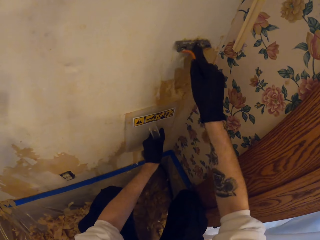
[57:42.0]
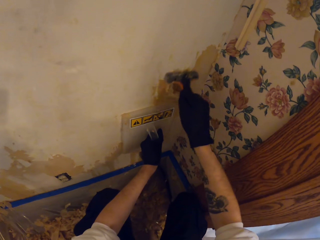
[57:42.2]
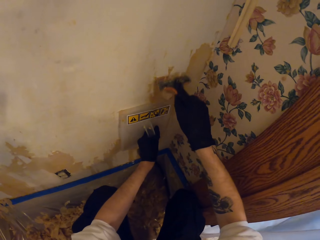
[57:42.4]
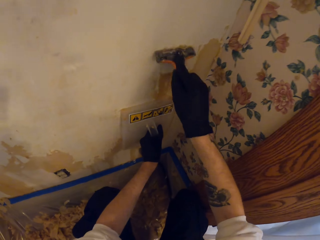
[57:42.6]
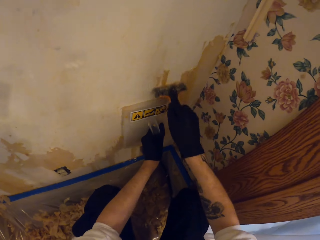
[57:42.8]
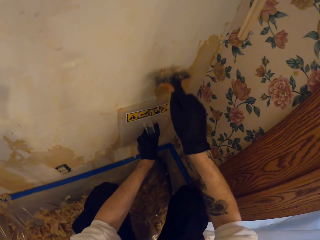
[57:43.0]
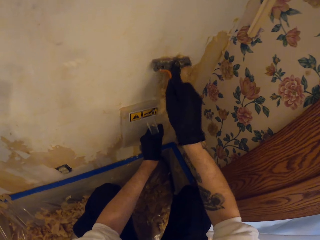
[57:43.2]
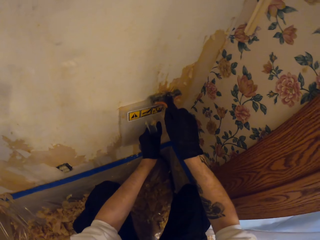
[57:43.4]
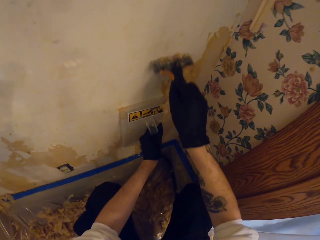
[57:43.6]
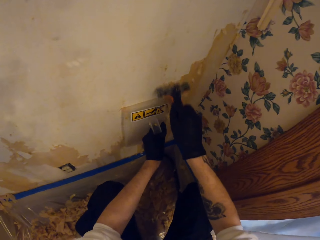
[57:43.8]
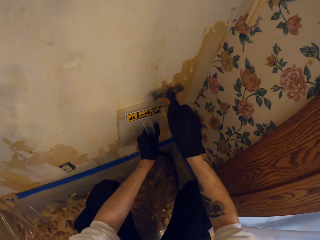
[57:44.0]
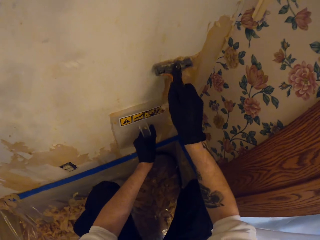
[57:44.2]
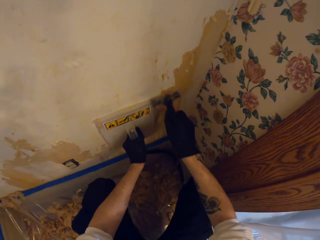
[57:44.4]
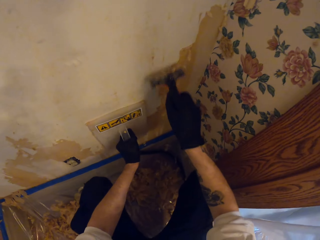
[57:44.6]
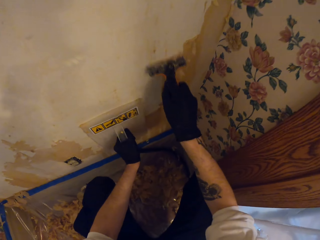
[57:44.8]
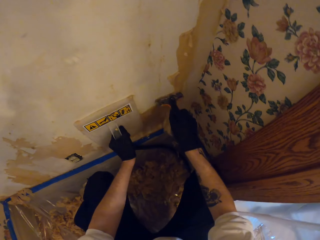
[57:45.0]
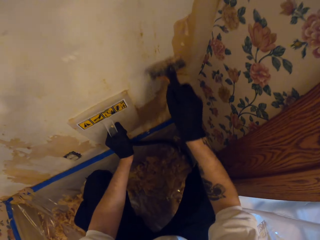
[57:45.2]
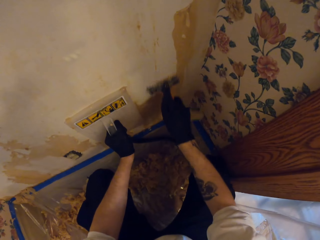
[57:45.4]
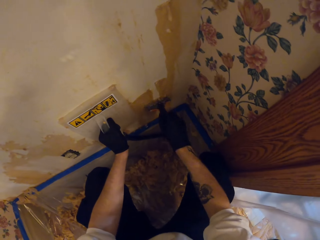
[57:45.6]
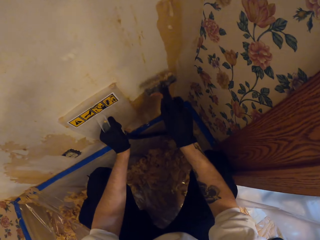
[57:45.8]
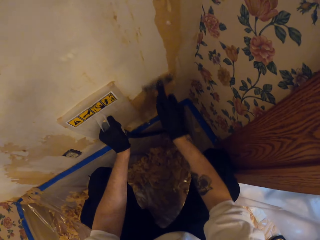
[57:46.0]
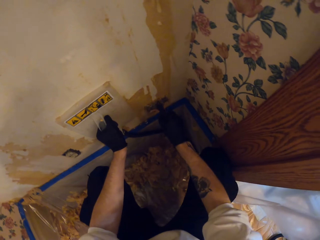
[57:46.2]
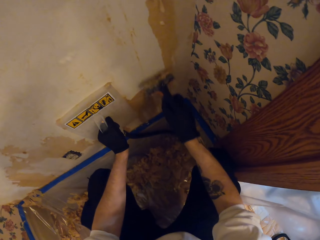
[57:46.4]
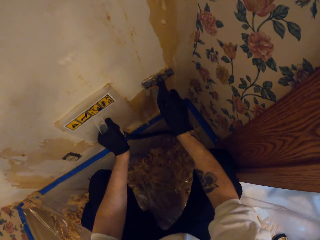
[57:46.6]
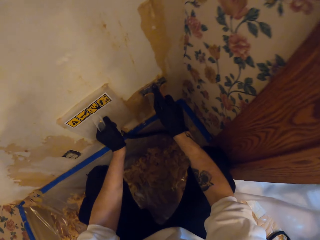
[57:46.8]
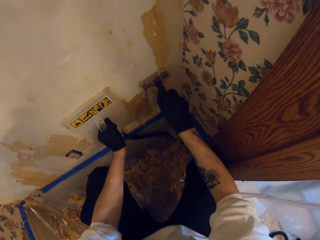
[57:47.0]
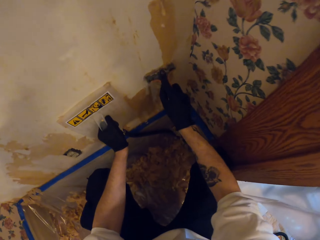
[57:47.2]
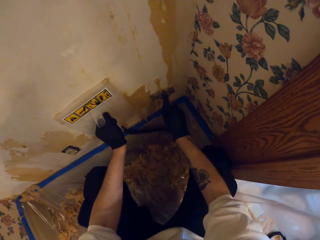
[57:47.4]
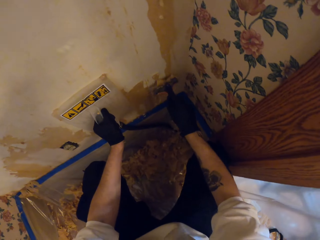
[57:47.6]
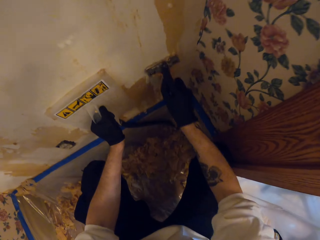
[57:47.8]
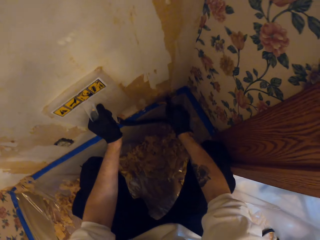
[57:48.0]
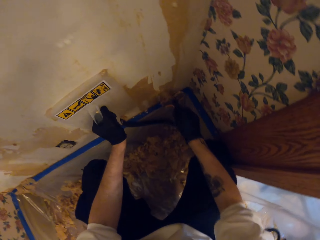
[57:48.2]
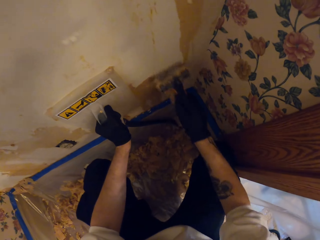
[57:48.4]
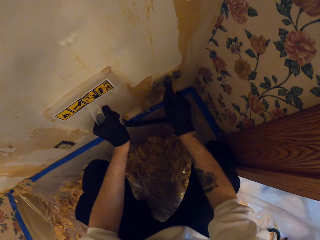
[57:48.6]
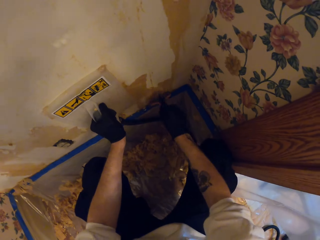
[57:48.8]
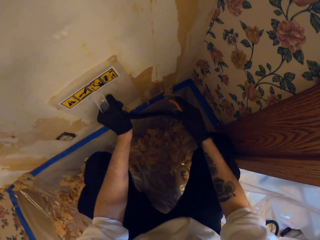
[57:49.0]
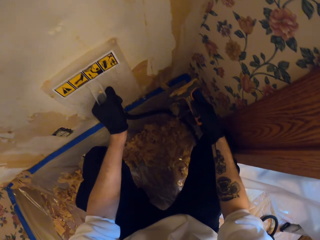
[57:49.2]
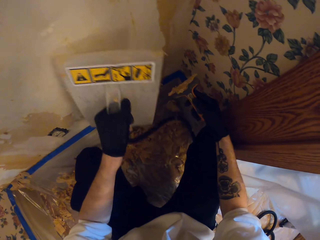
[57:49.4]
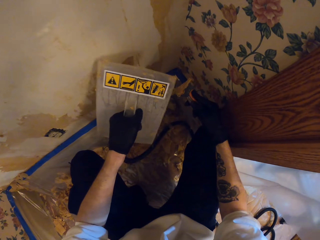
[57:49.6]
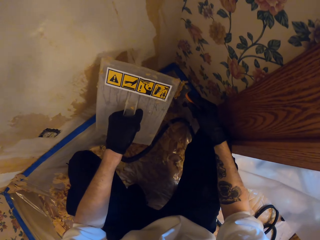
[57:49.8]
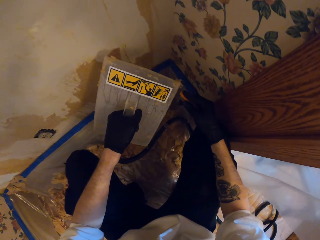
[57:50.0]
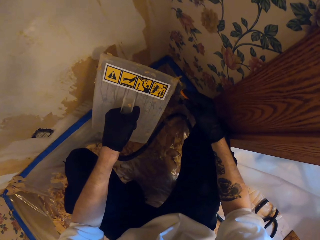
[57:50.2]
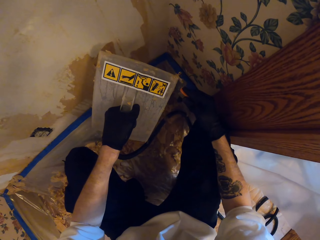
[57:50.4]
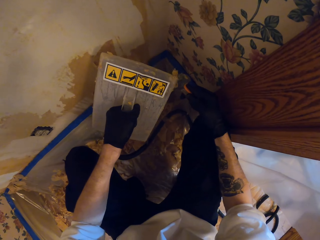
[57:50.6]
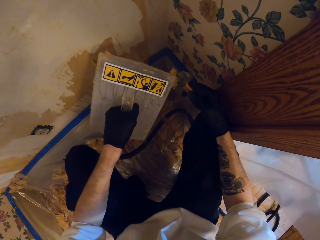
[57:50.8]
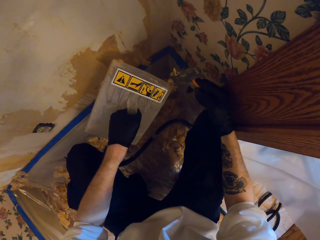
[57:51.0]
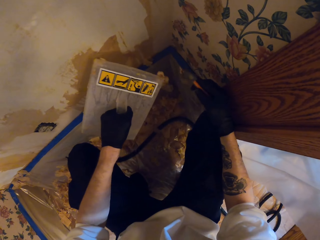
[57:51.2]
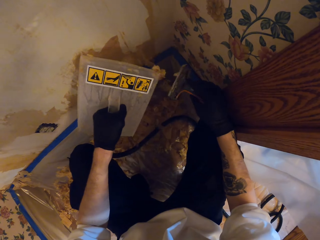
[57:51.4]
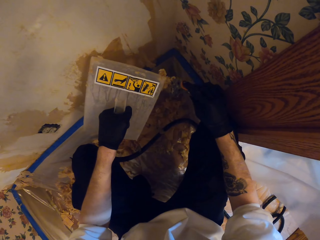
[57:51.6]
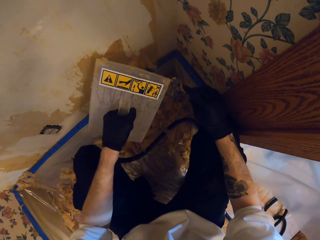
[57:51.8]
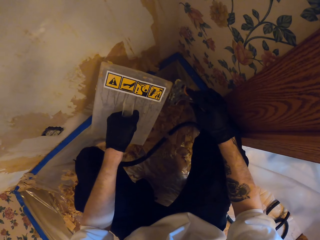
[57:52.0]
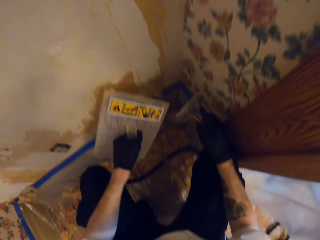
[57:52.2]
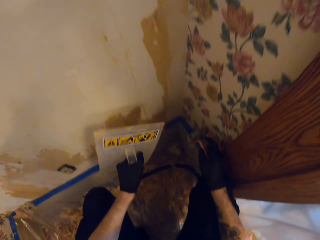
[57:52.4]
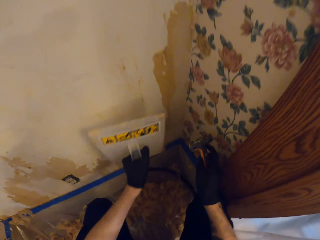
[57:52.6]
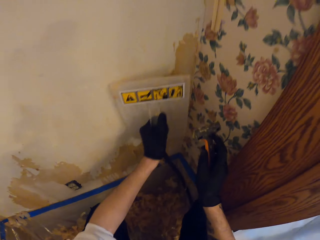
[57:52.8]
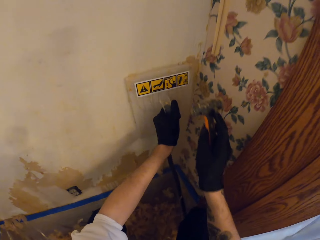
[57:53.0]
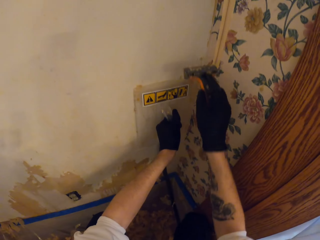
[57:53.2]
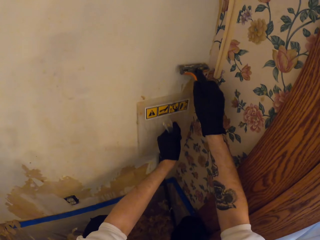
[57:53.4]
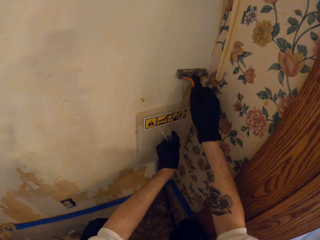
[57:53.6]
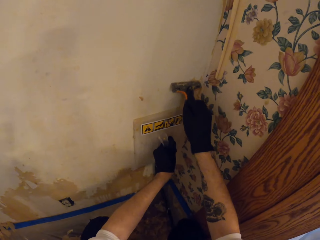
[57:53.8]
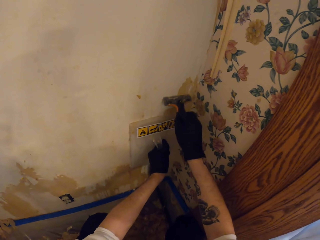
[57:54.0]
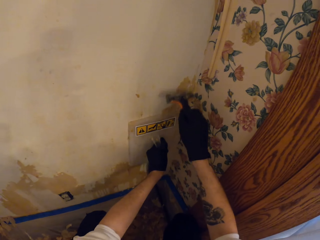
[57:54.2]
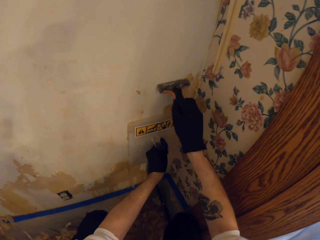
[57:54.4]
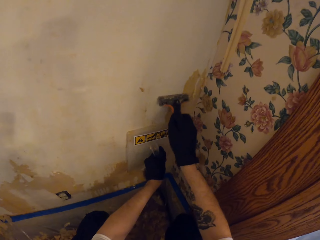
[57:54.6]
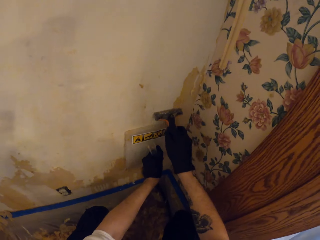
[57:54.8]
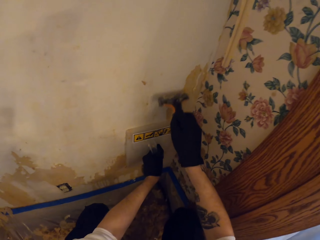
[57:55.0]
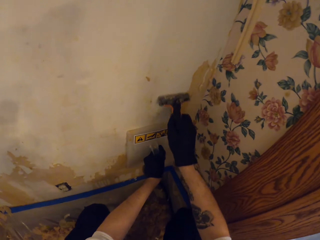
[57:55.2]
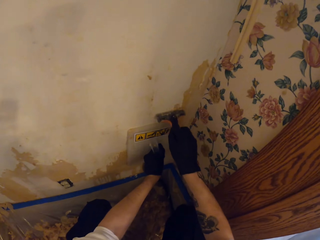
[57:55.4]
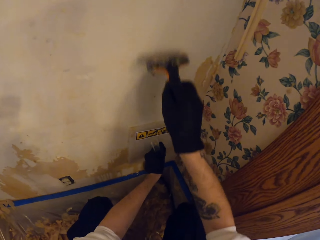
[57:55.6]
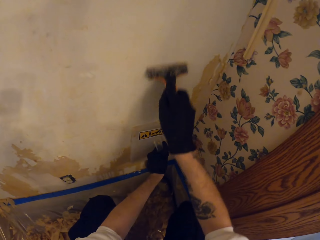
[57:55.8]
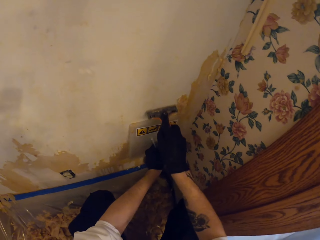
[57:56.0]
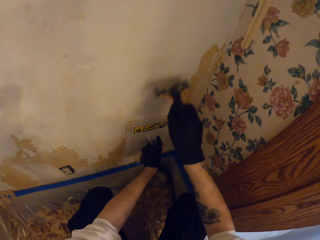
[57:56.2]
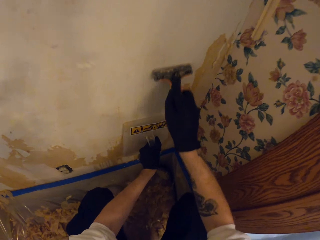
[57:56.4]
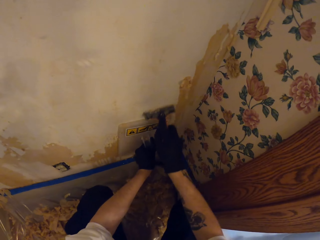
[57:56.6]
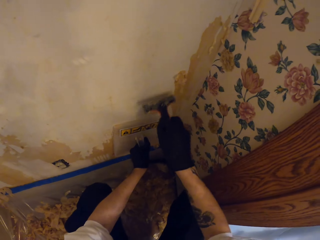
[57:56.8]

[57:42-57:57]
The camera wearer moves the trowel or wallpaper steamer on the wall. They scrape paint on the wall with the scraper. They remove the scraper on the wall. They remove the trowel on the wall. They wipe paint on the scraper with the trowel. They turn the scraper. They wipe the scraper with the trowel. They hold the trowel on the wall. They place the wallpaper steamer on the wall. They hold the scraper on the wall. They scrape paint on the wall with the scraper. They adjust the trowel on the wall and scrape paint on the wall with the scraper. They remove the paper with the wall scraper.

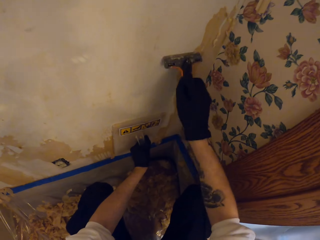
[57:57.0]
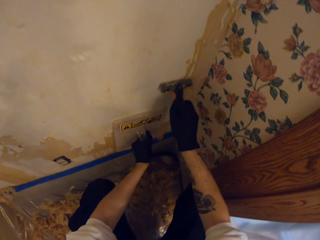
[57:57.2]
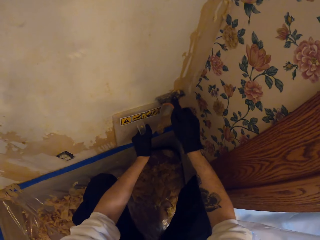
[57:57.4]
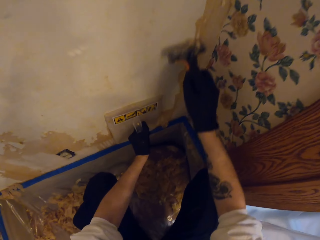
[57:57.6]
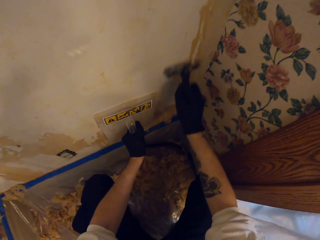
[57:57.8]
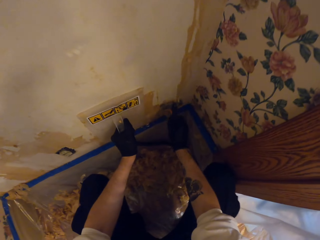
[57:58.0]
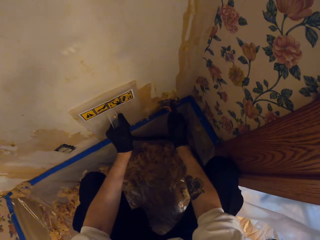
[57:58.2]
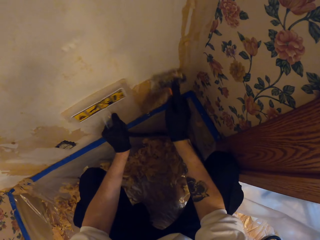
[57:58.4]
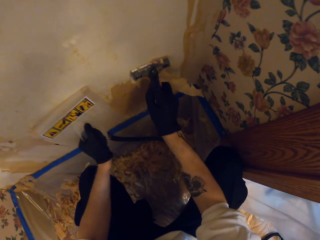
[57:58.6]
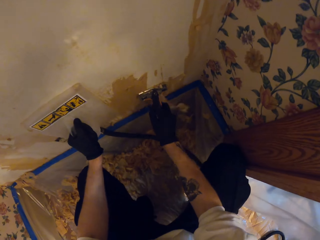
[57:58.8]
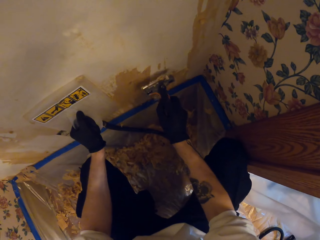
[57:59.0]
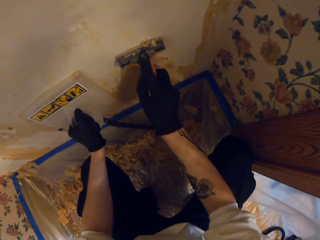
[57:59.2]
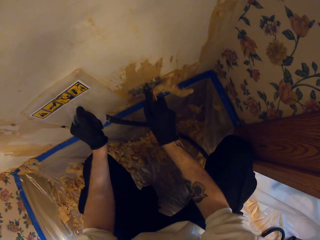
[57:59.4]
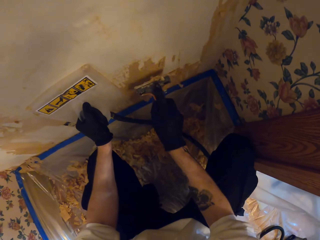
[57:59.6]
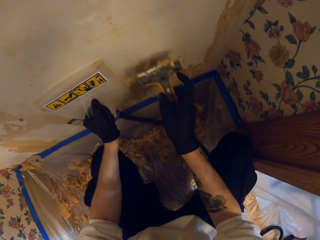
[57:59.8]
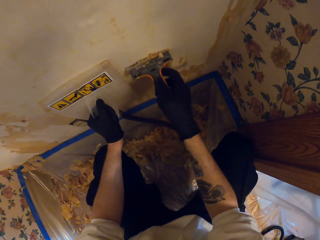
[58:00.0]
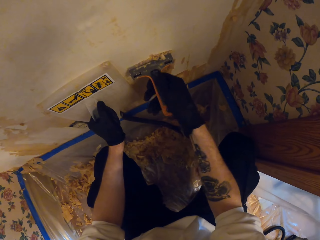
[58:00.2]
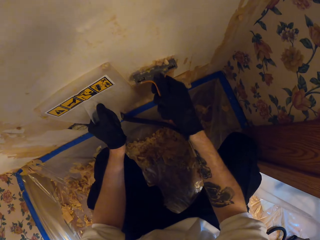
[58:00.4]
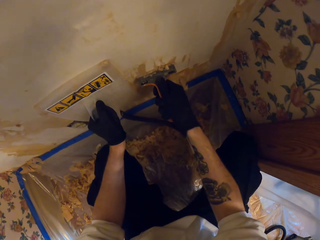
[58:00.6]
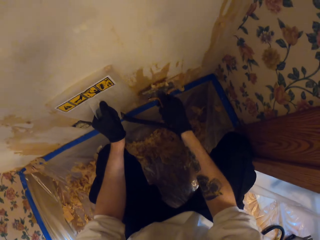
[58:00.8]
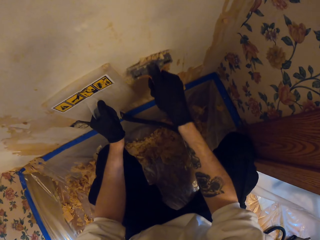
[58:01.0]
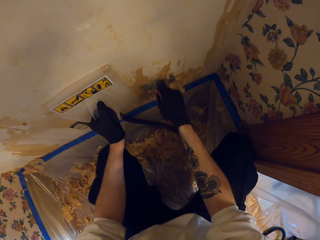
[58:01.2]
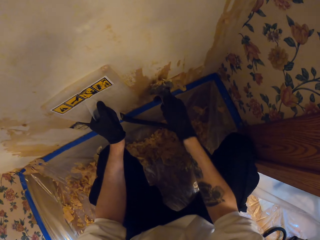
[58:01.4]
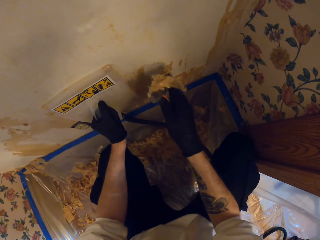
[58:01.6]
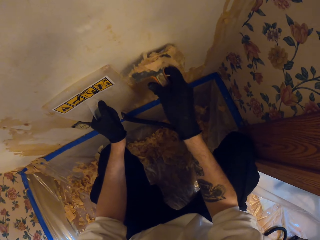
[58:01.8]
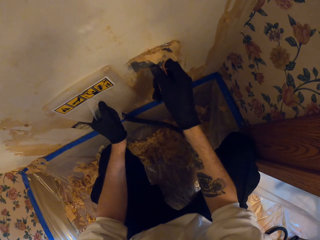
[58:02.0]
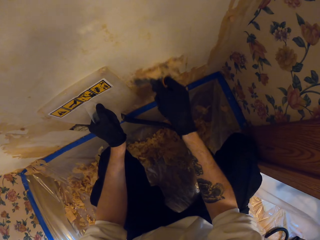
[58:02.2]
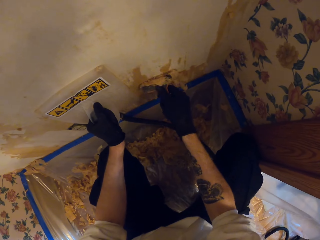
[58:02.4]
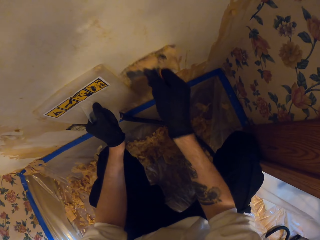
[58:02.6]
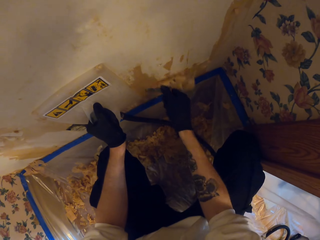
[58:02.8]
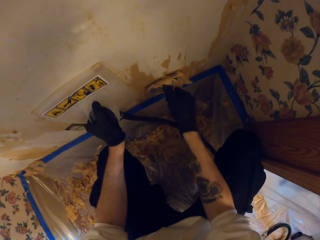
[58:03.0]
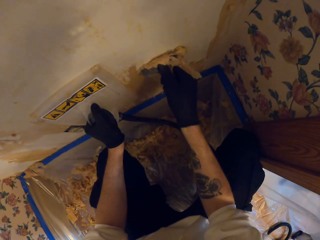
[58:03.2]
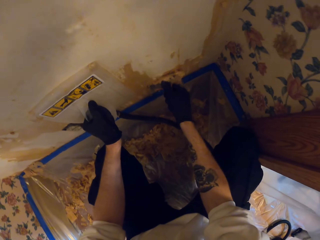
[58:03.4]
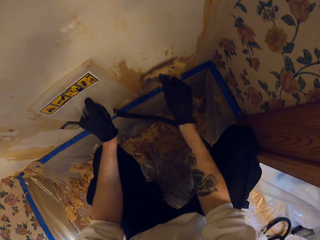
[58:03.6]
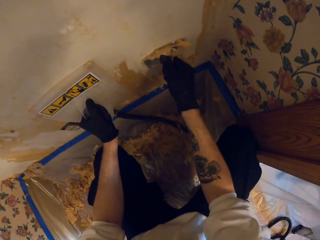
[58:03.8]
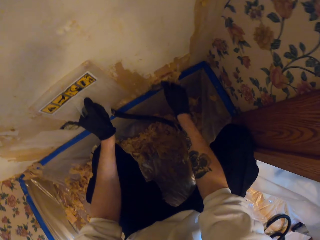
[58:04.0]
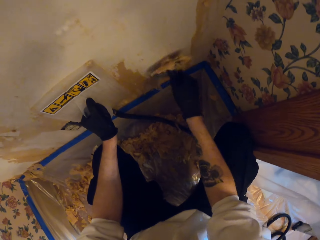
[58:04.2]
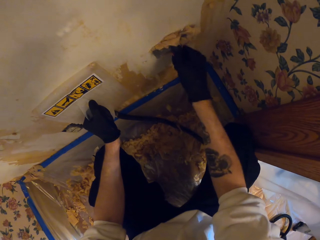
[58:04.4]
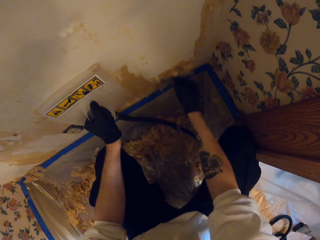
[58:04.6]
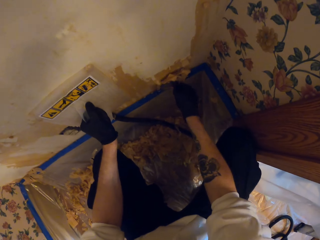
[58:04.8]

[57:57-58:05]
The camera wearer moves the scraper on the wall. They scrape paint on the wall with the scraper. They turn the scraper. They scrape the paint on the wall with the scraper.
